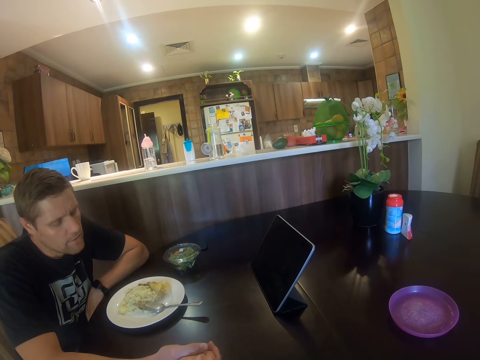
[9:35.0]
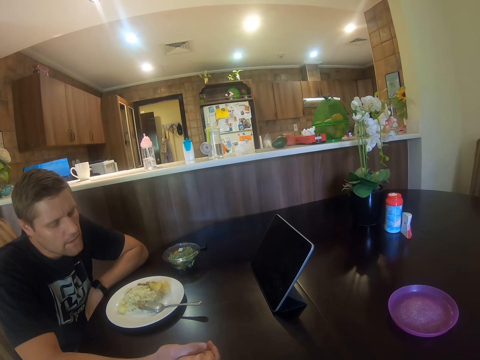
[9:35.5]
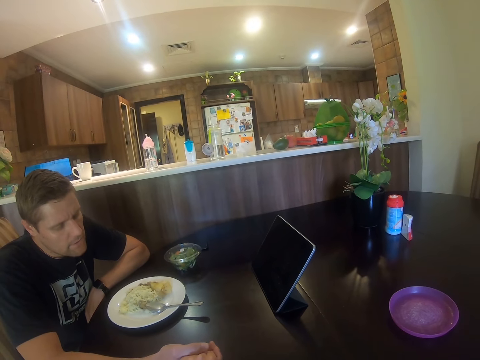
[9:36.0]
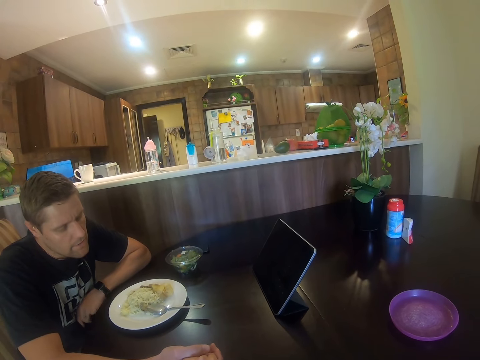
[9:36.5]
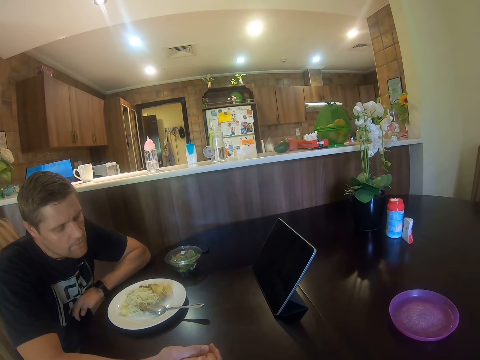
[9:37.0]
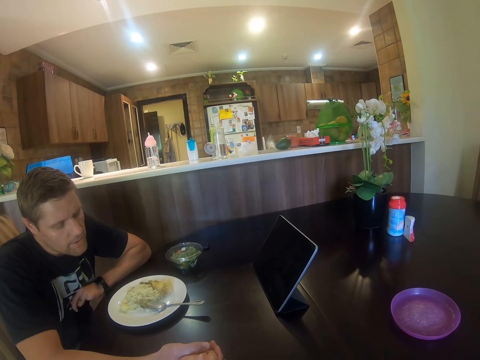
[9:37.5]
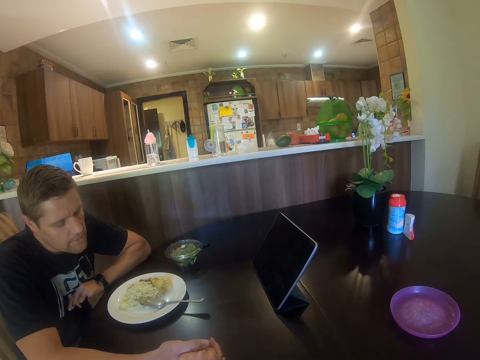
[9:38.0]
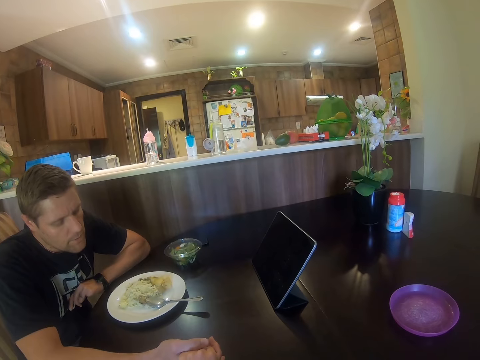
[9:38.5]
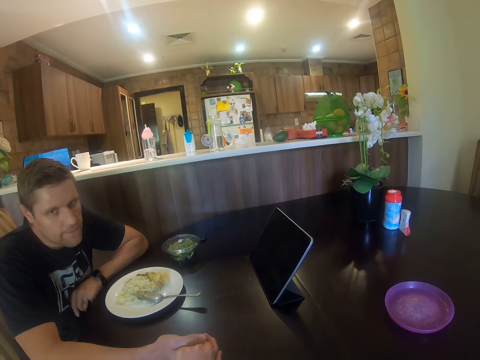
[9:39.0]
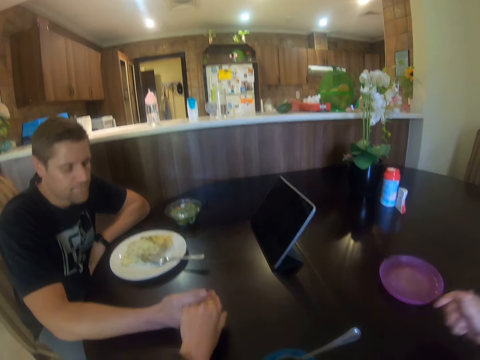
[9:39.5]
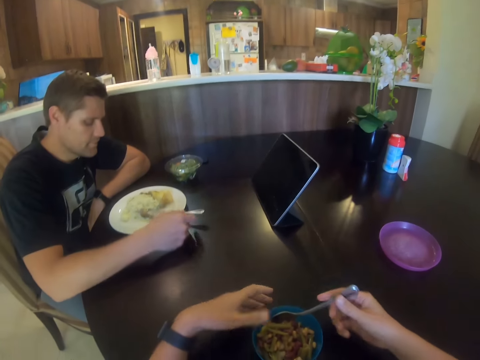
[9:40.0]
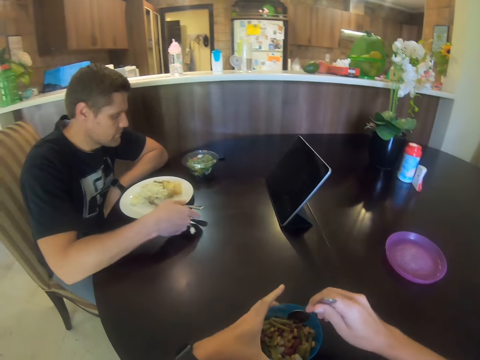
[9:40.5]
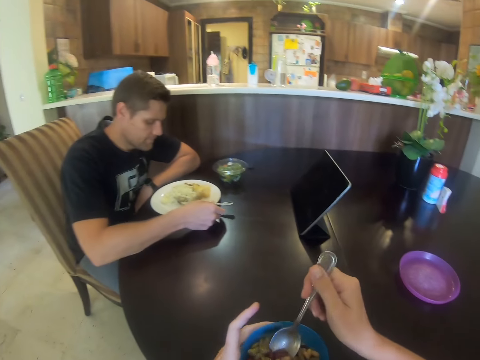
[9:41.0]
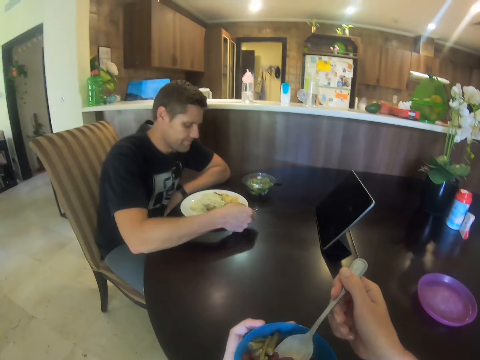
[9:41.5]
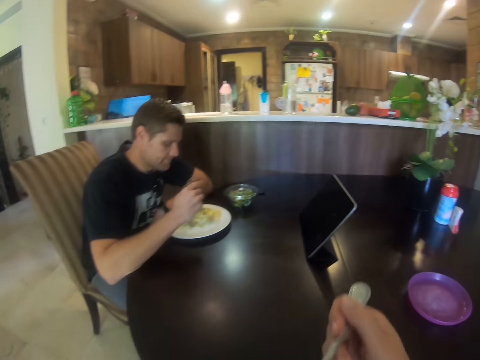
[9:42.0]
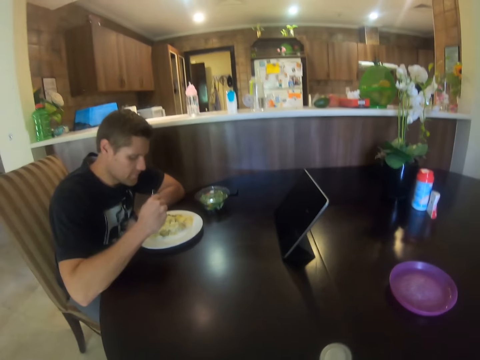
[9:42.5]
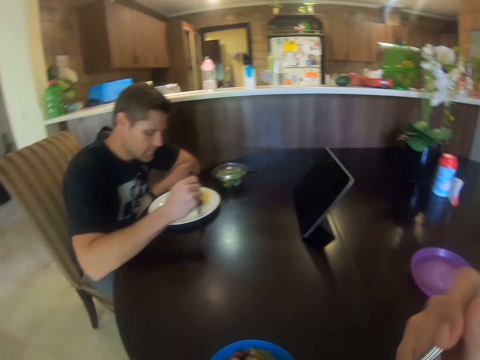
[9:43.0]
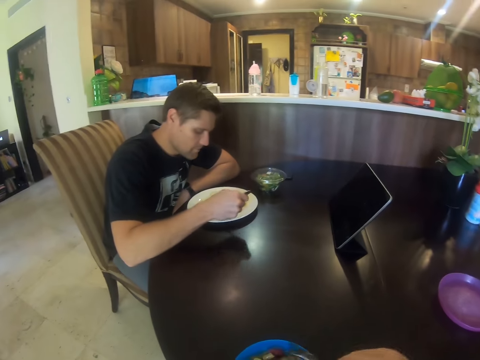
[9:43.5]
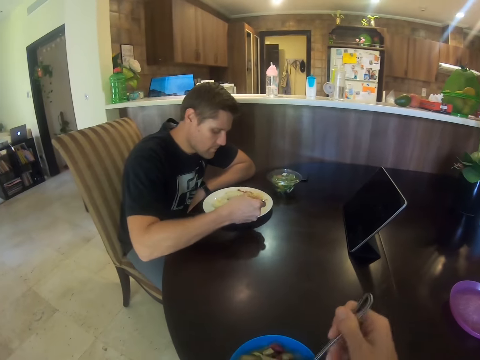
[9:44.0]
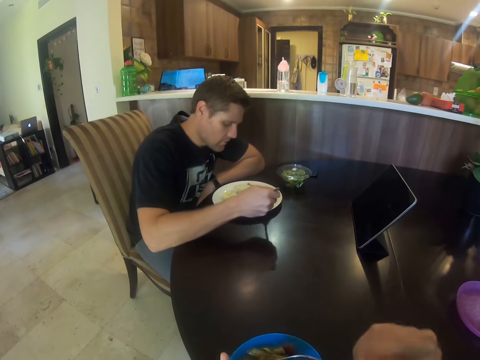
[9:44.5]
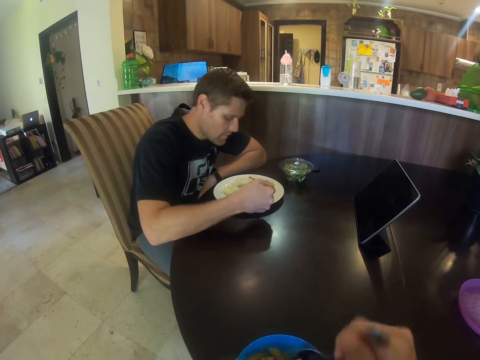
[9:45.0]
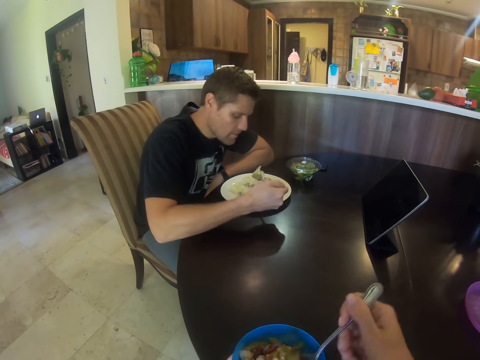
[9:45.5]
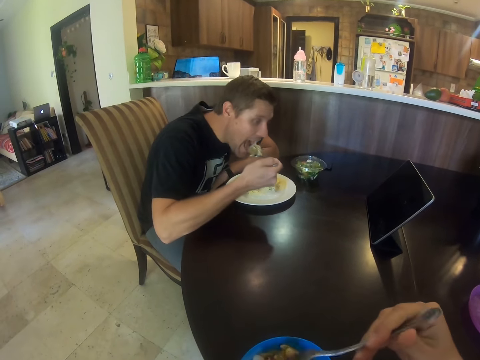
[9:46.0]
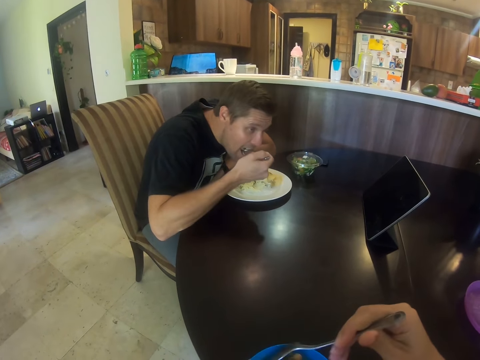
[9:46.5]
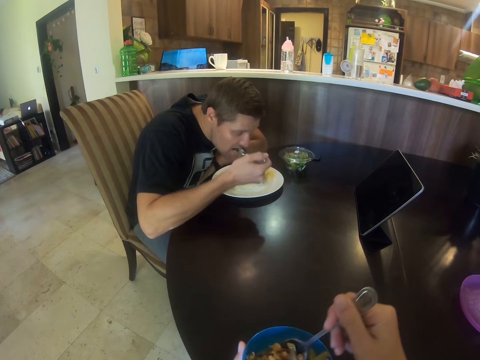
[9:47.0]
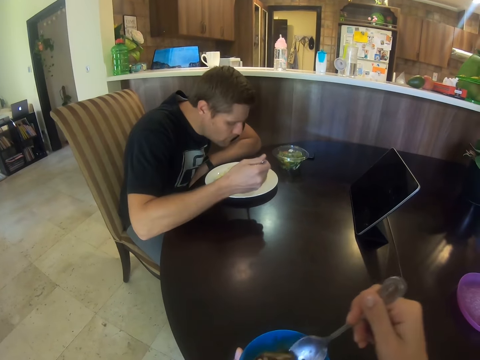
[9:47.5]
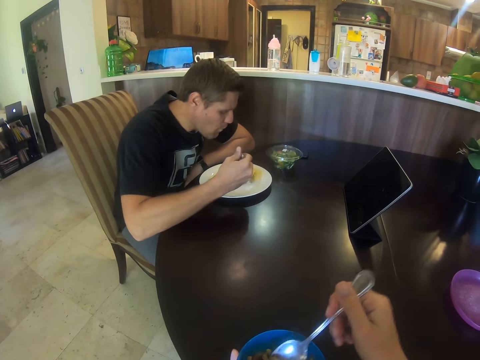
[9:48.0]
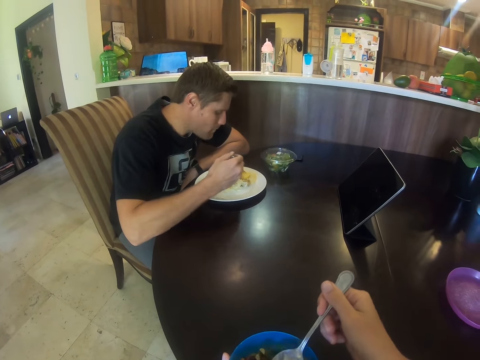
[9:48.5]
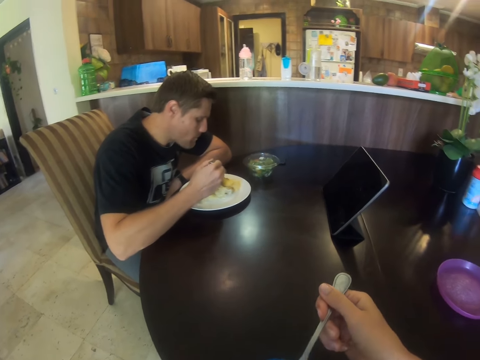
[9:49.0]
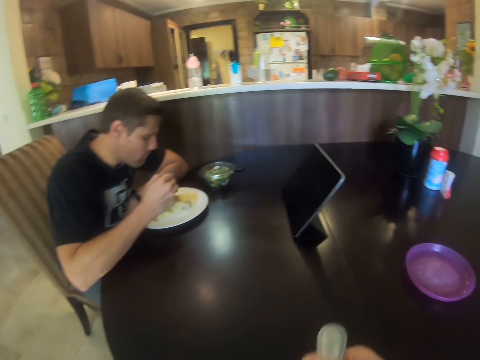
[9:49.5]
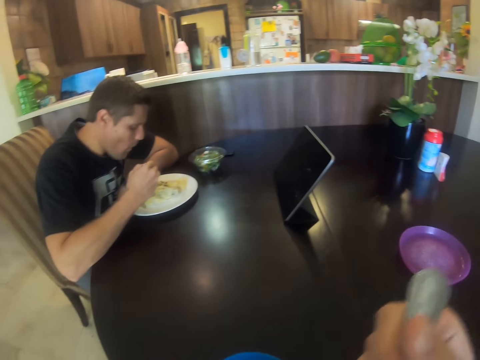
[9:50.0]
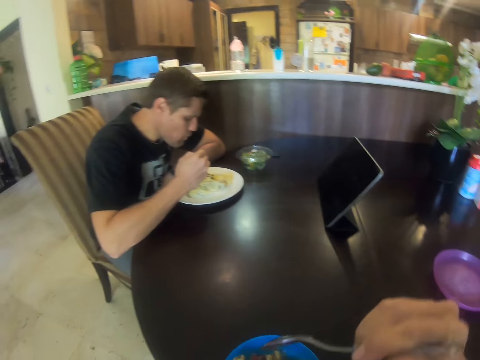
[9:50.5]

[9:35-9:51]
A person talks to the camera wearer. The camera wearer eats food. The person eats food.

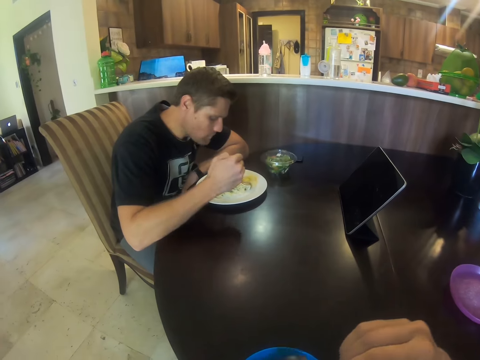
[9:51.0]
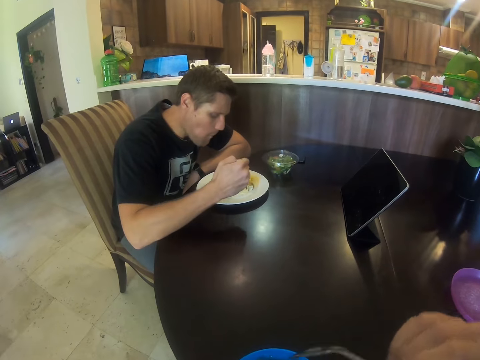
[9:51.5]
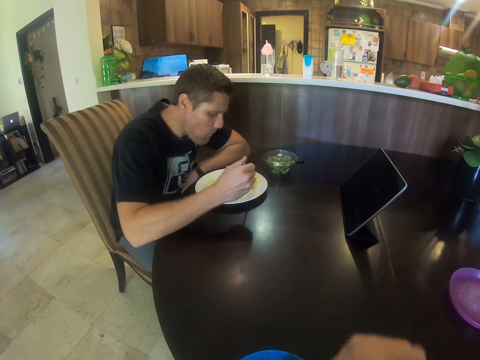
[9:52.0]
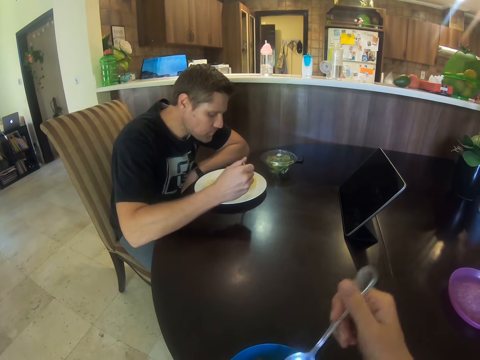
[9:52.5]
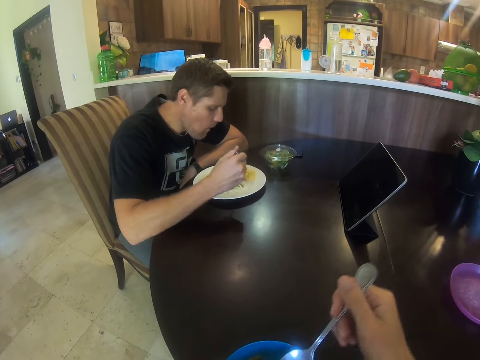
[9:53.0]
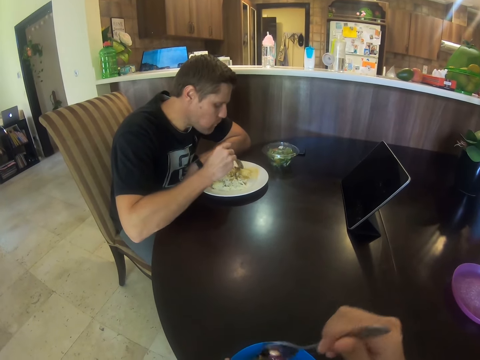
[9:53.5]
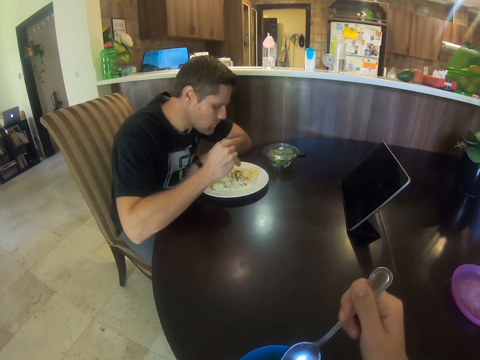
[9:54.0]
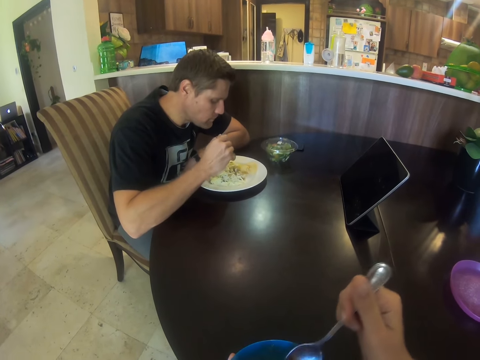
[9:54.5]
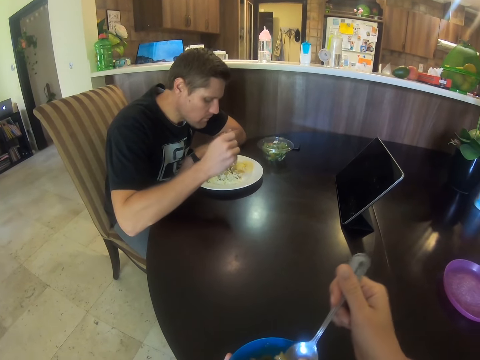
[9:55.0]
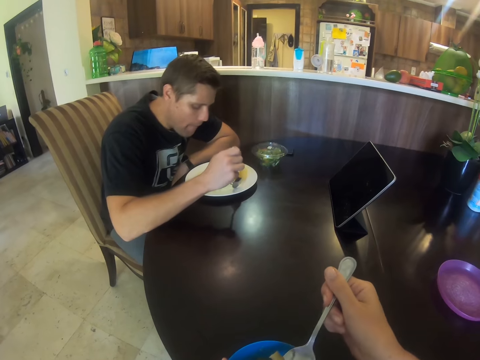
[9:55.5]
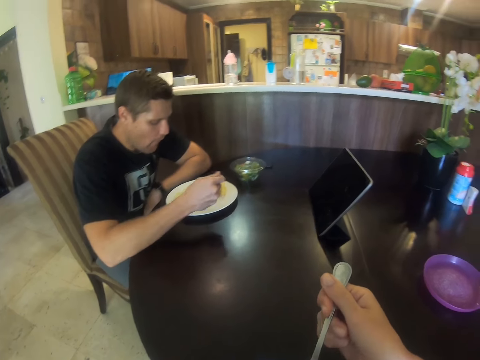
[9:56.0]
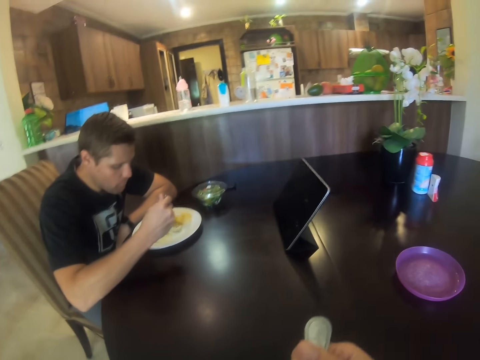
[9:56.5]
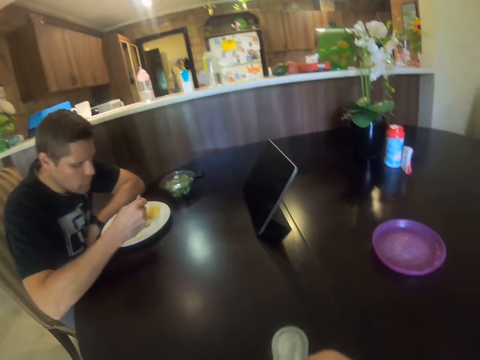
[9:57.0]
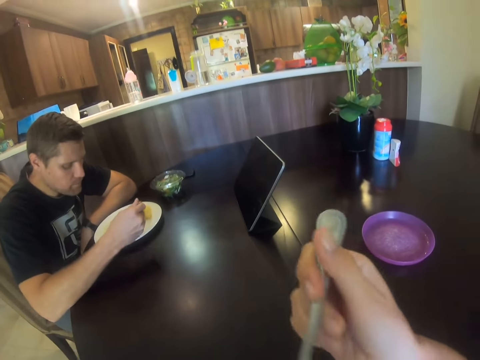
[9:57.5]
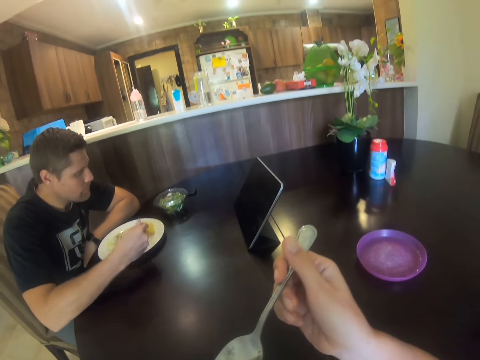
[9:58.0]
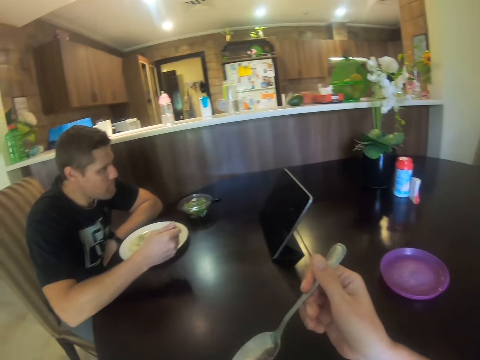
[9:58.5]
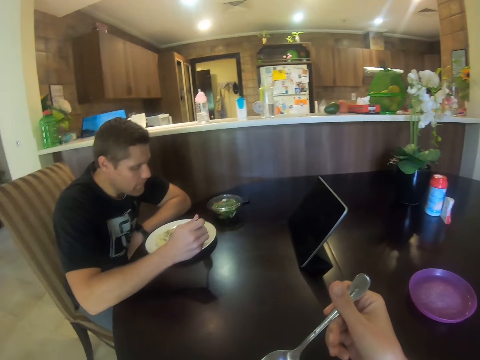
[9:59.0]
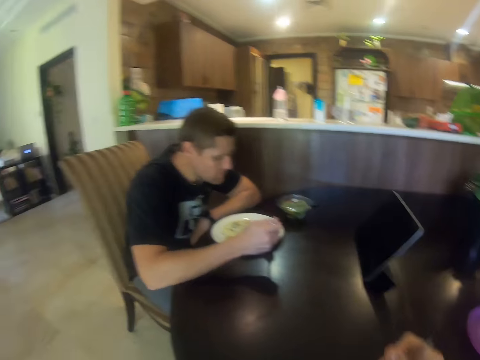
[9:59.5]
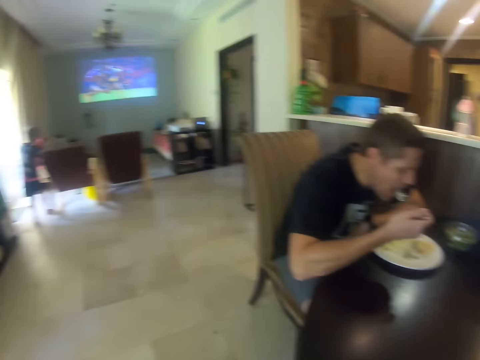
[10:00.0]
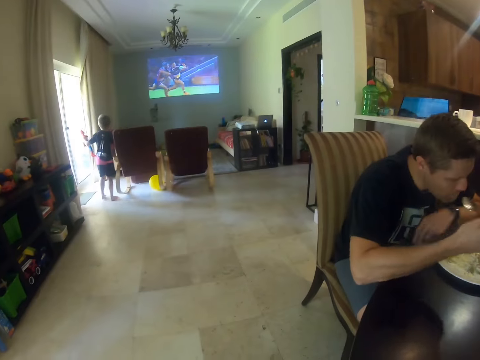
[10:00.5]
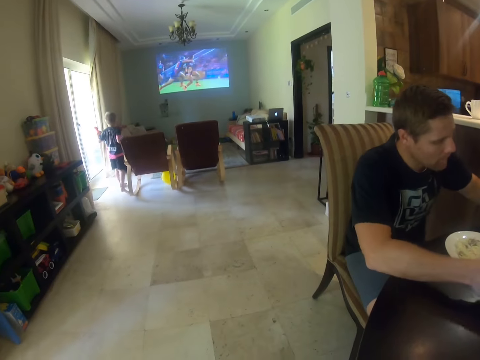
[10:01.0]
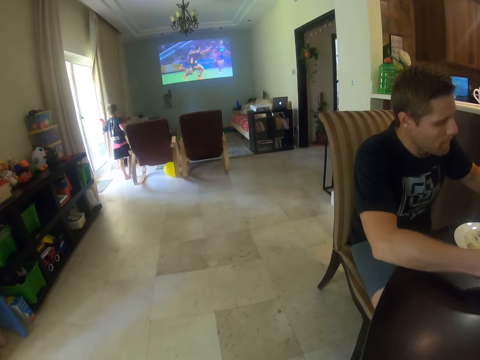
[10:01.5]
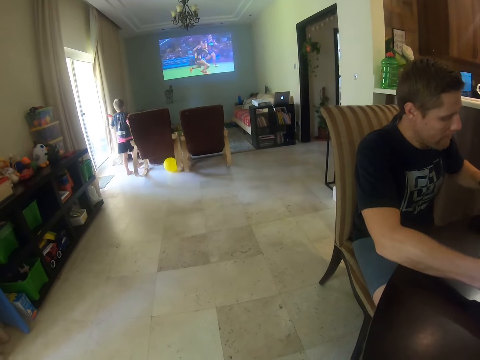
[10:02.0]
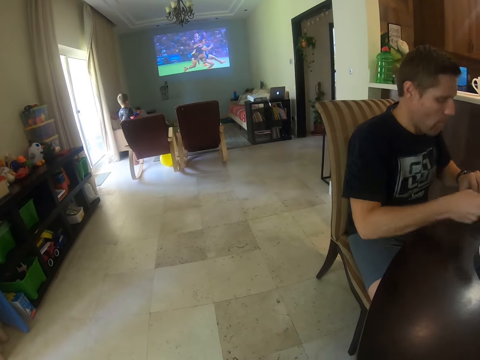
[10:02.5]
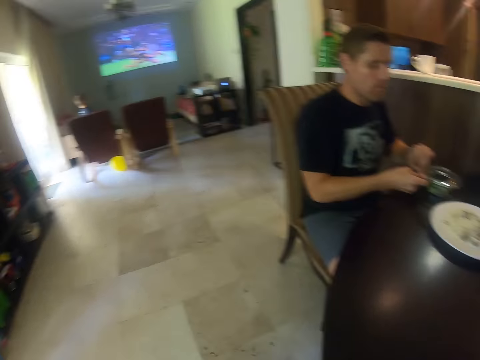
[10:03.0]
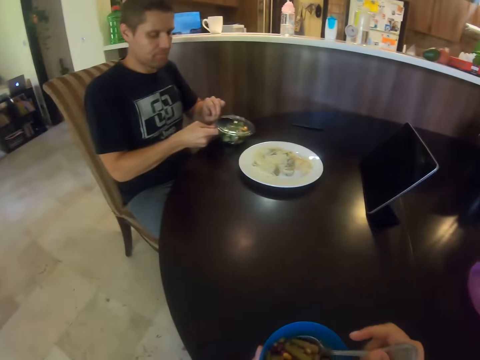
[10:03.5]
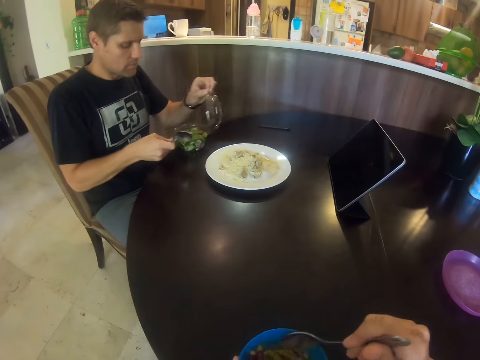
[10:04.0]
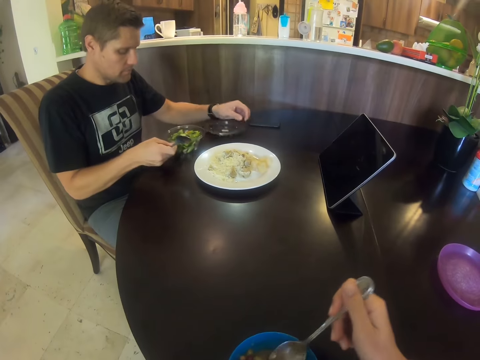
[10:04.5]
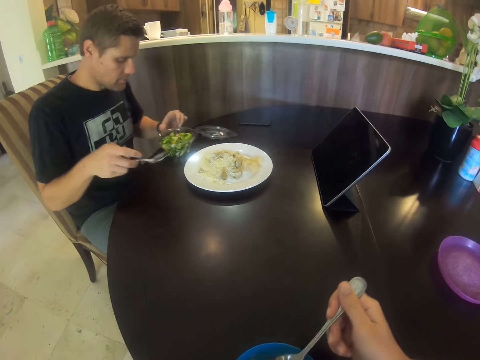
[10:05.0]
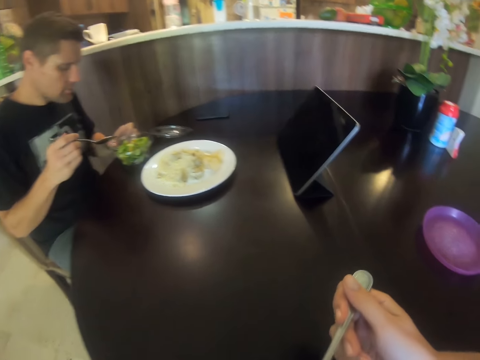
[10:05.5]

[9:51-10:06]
The camera wearer talks. They look at a person. Another person goes back to the living room area. A third person opens another tin of food.
